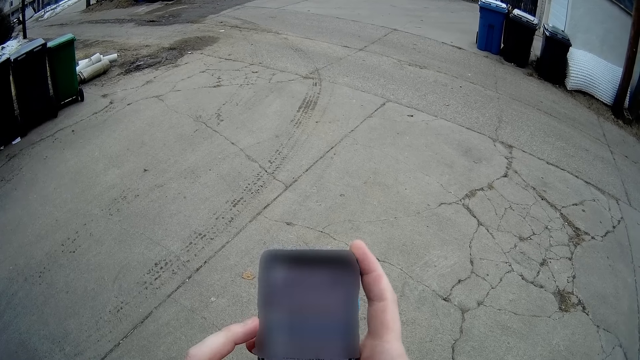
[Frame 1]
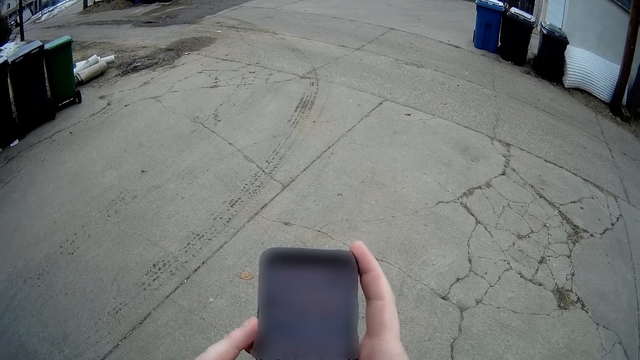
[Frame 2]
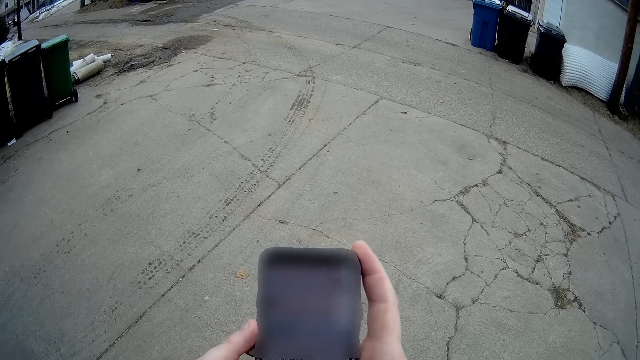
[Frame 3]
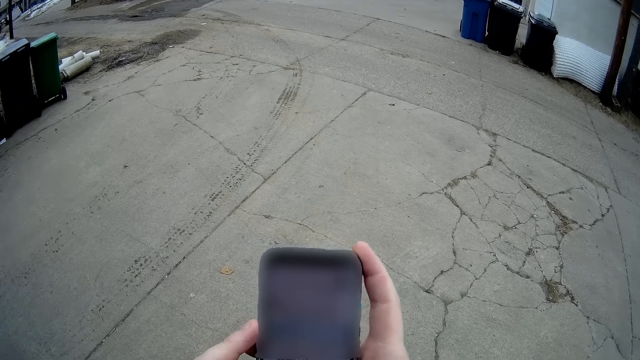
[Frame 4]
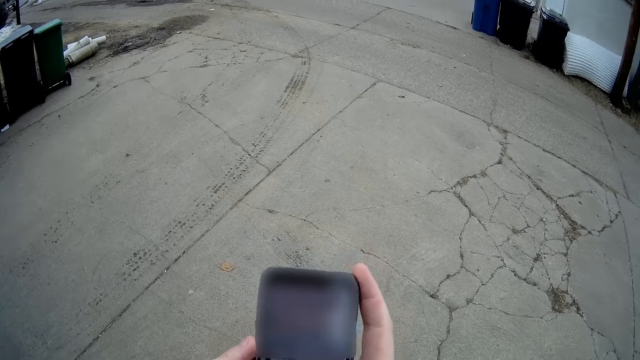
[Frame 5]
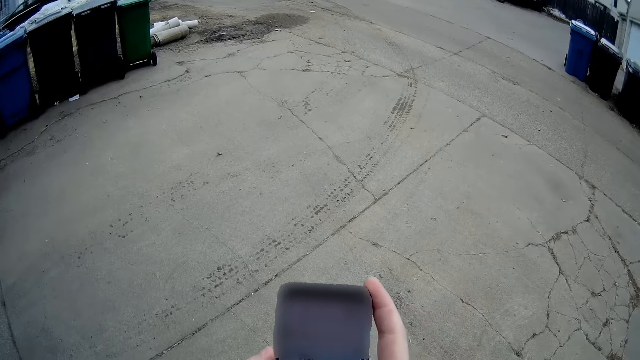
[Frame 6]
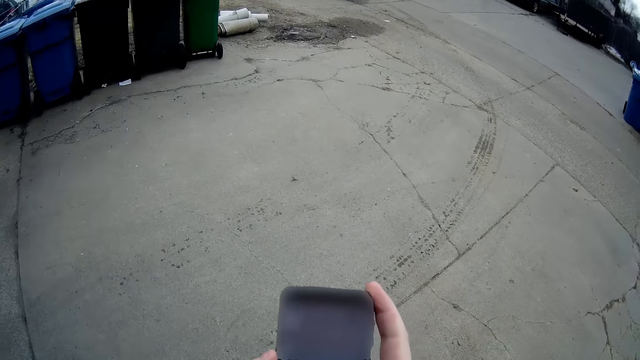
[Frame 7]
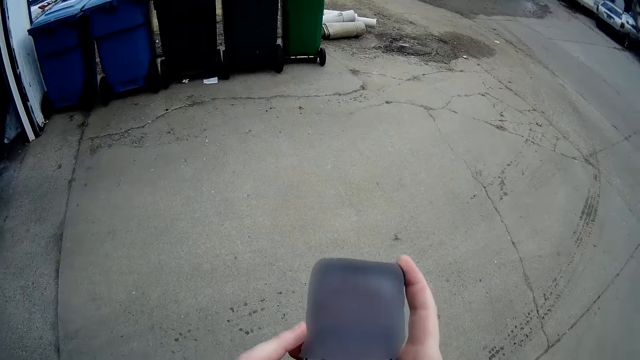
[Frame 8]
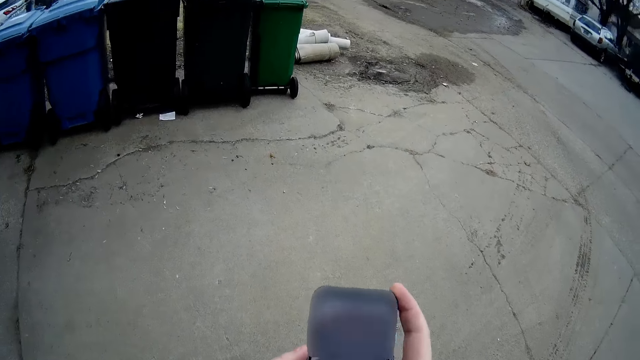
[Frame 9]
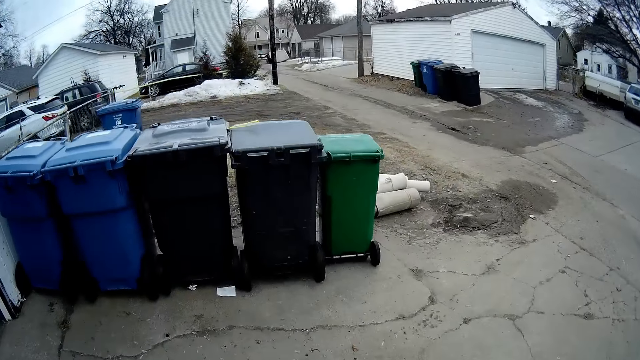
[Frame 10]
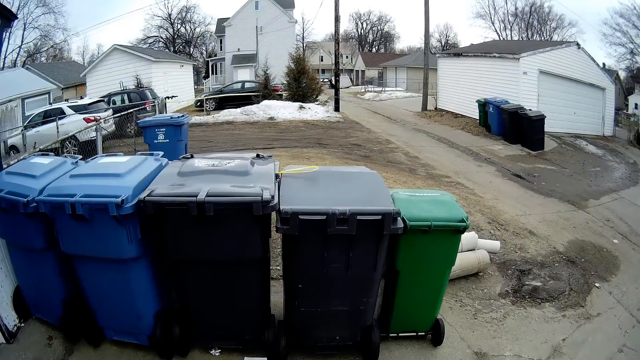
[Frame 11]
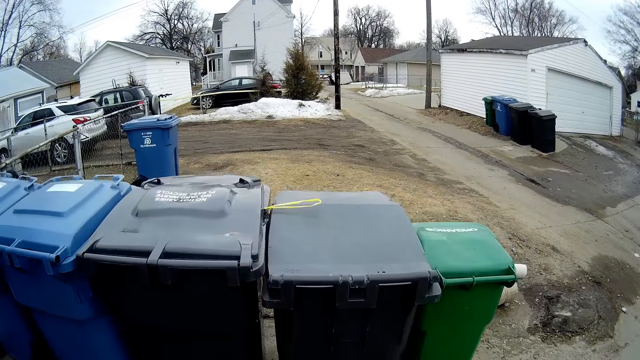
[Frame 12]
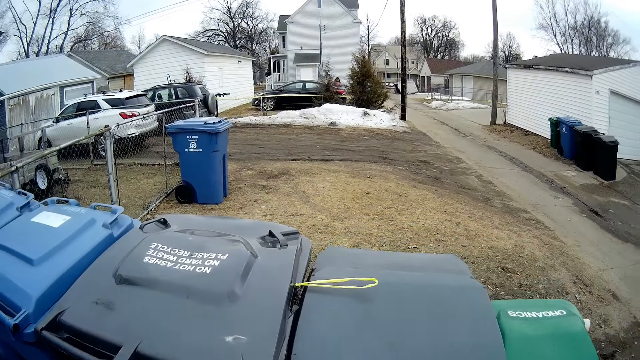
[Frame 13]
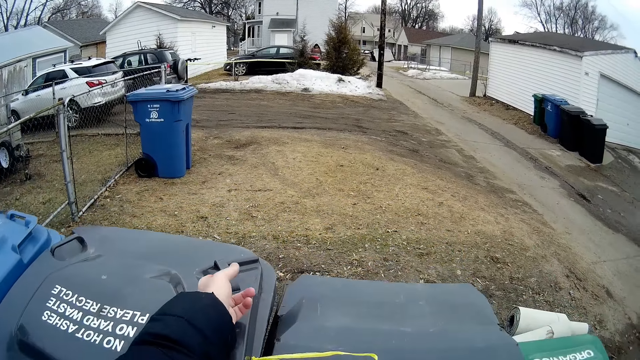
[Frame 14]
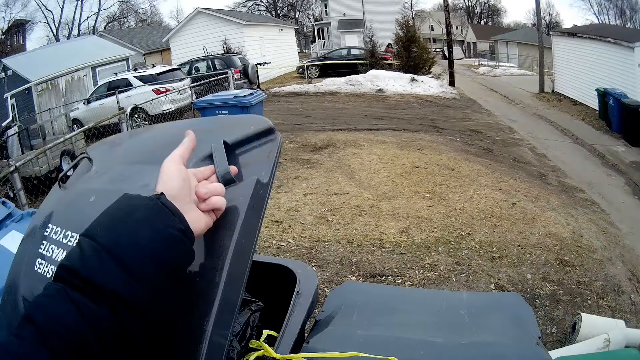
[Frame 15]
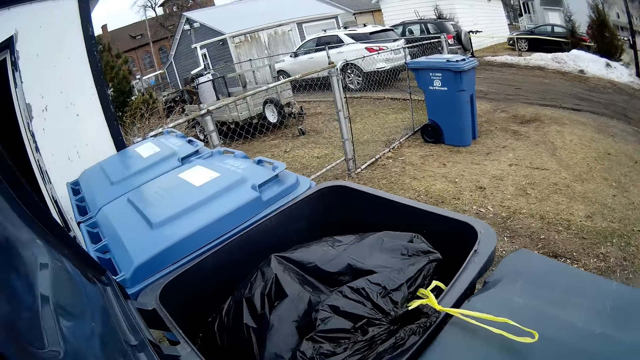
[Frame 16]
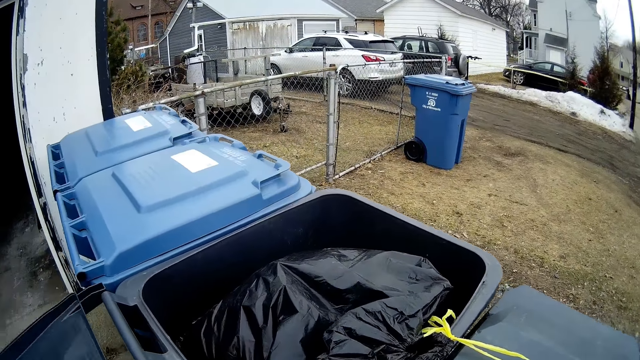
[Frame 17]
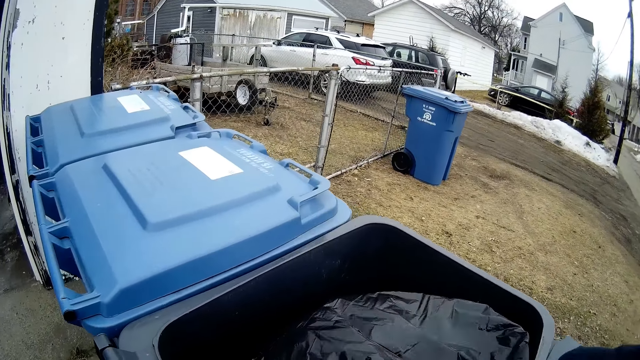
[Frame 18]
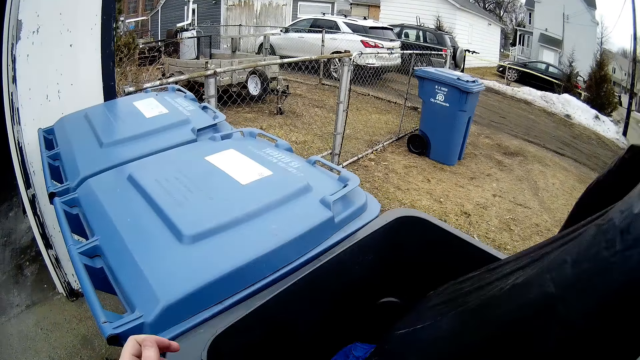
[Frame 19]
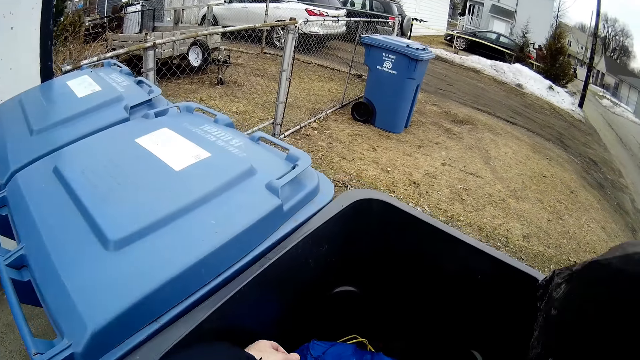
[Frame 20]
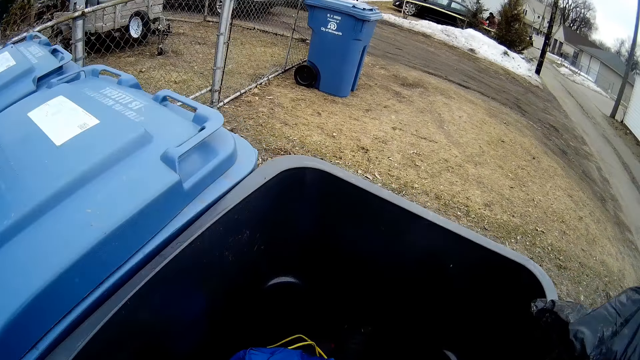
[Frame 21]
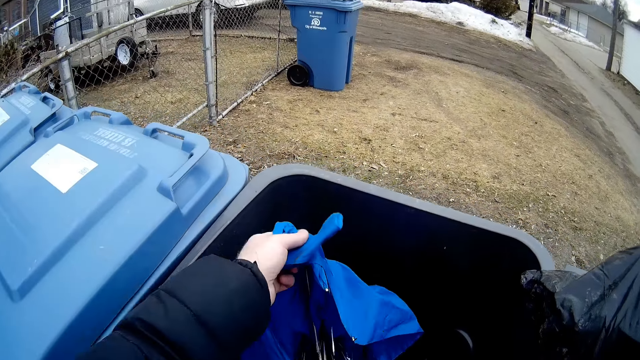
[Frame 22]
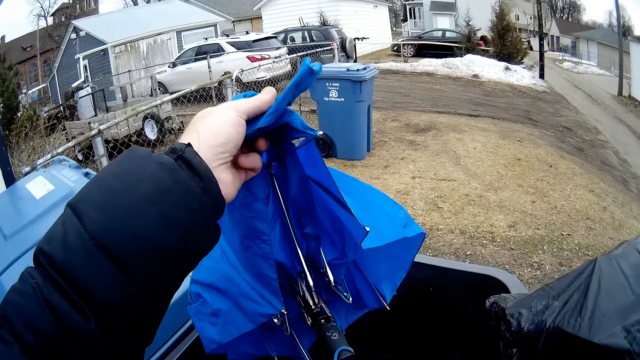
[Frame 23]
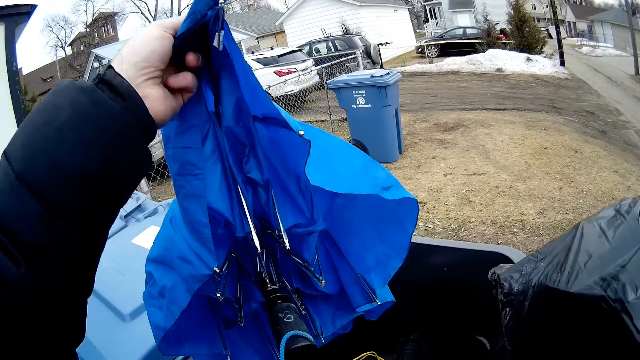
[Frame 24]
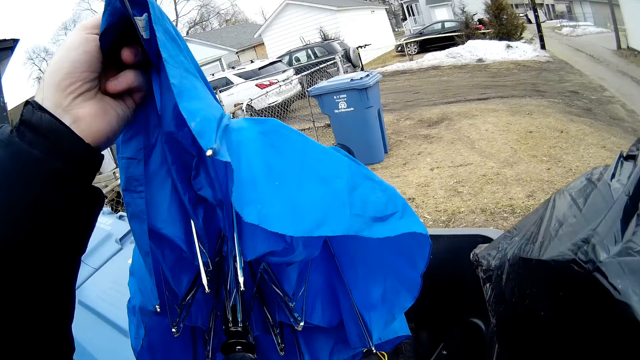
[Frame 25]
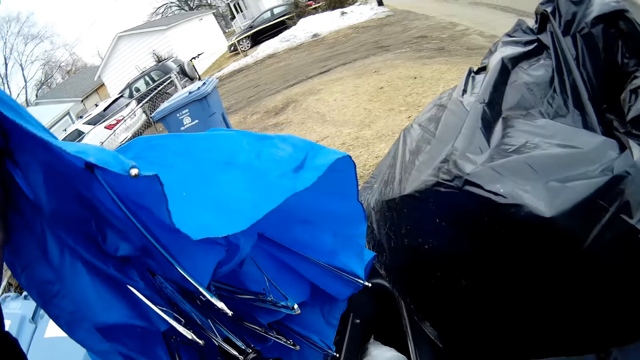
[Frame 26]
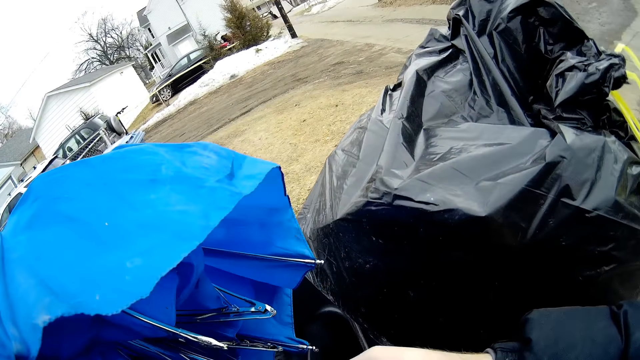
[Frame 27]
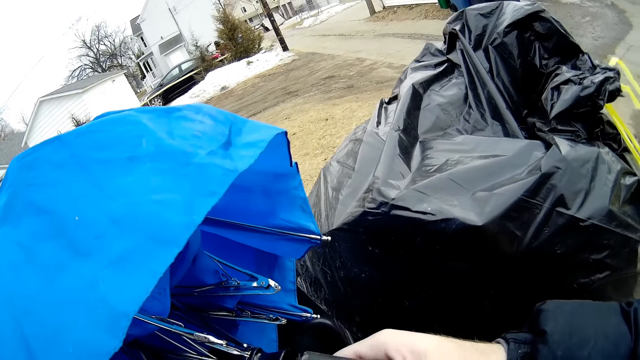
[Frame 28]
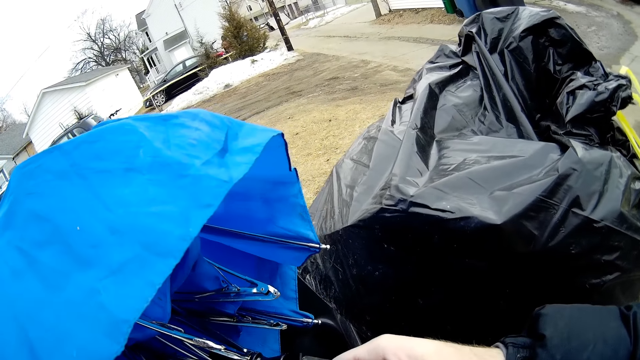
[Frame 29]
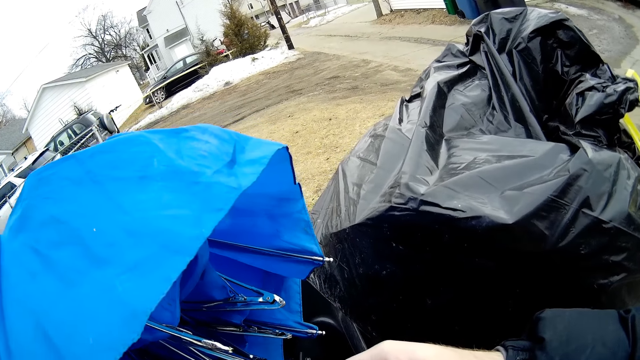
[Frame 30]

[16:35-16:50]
The camera wearer walks towards the dustbin. They open the dustbin. They take a paper bag in the dustbin. They take an umbrella in the dustbin. They look at the umbrella.

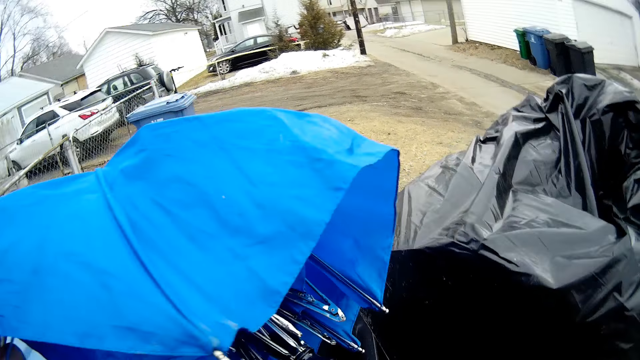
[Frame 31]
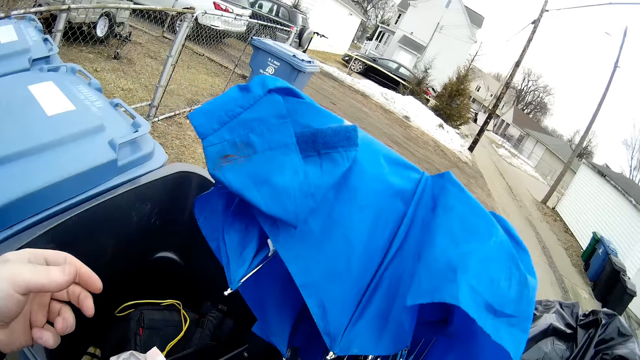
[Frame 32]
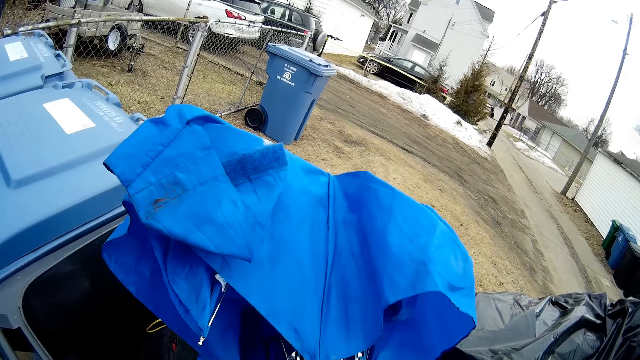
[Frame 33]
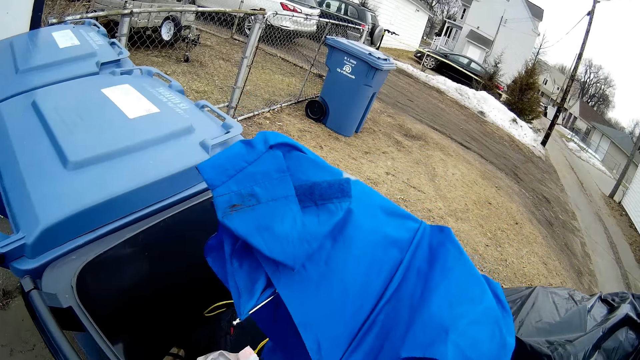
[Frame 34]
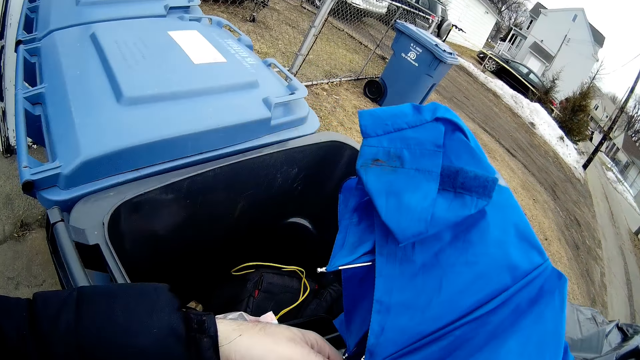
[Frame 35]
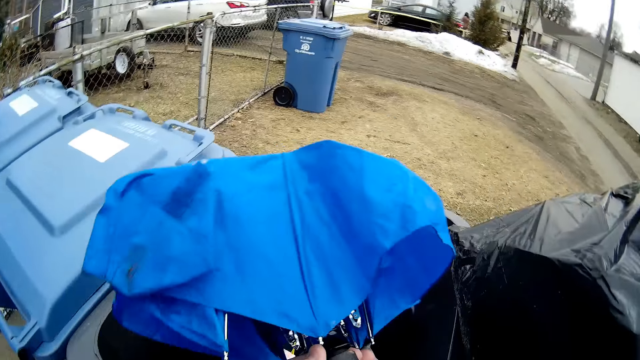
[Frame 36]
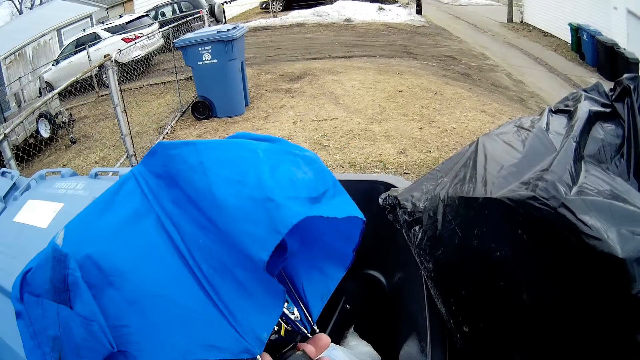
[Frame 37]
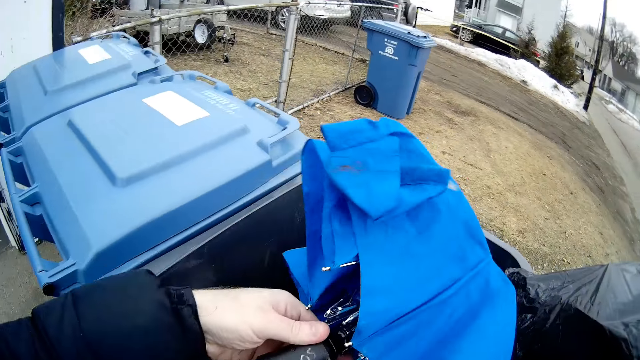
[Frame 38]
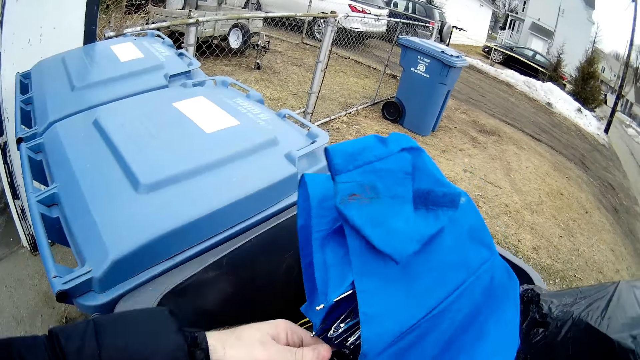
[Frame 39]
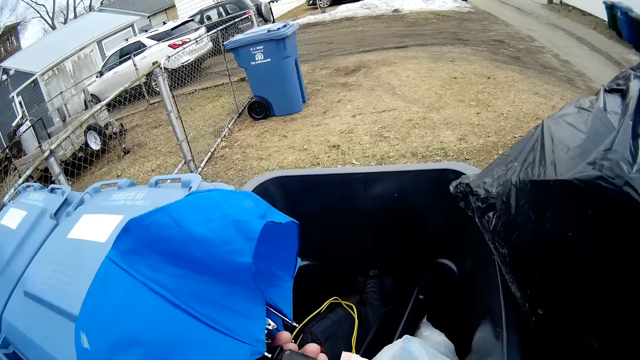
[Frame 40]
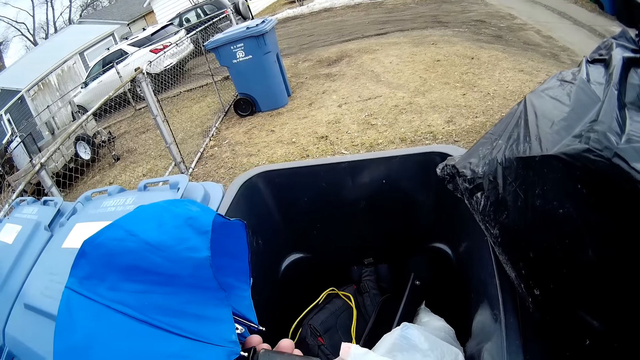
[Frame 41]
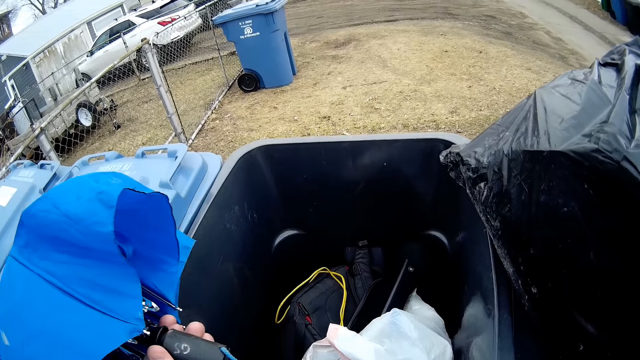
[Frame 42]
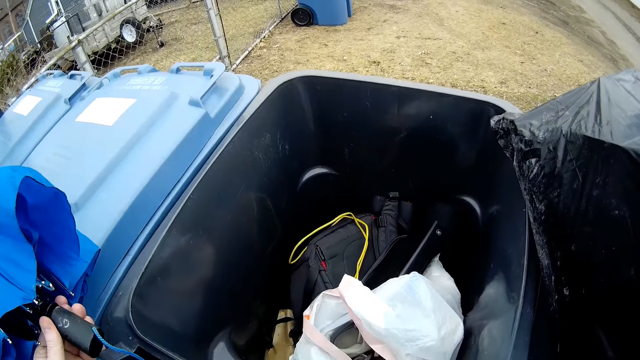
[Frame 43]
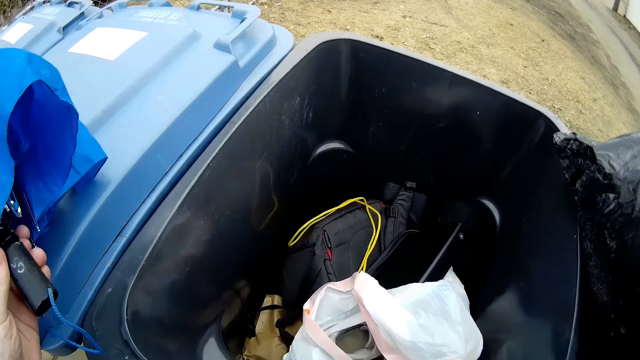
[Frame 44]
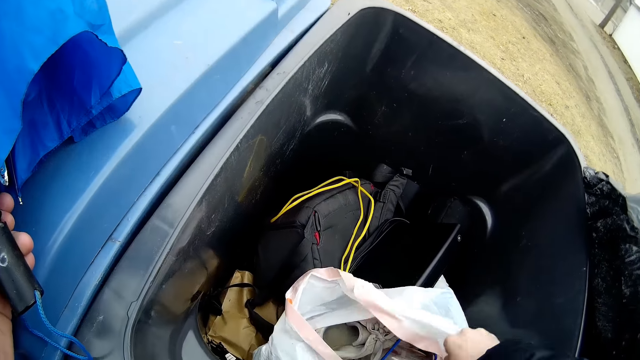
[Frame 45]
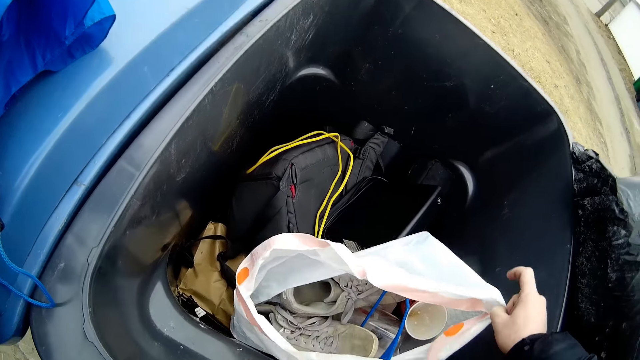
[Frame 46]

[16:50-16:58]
The camera wearer touches a paper bag in the dustbin.
